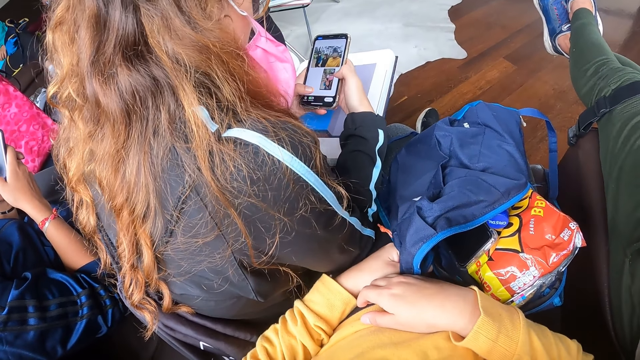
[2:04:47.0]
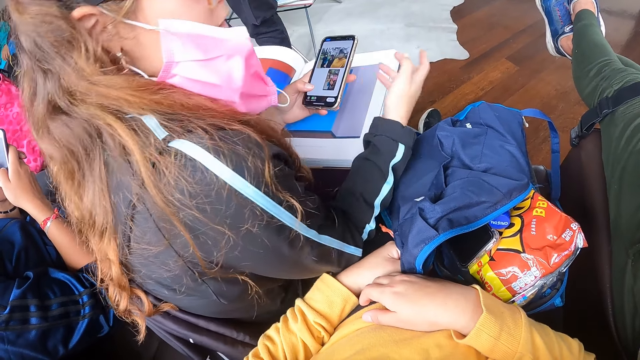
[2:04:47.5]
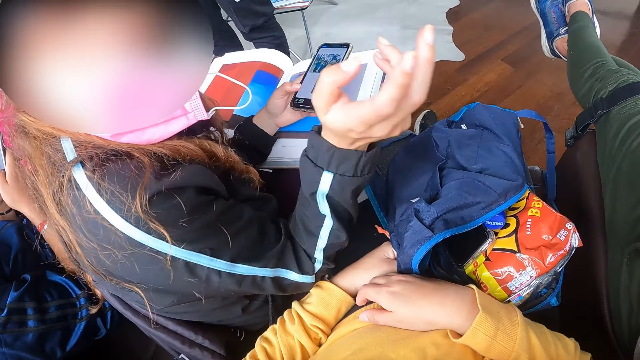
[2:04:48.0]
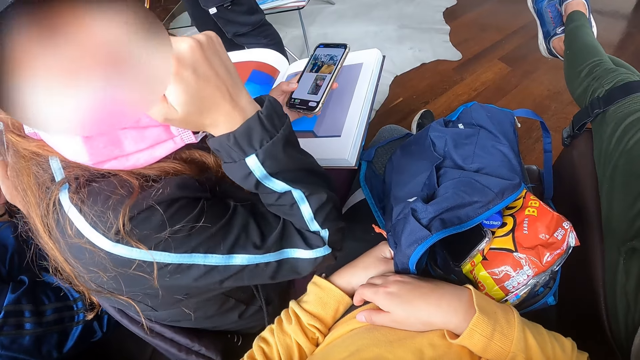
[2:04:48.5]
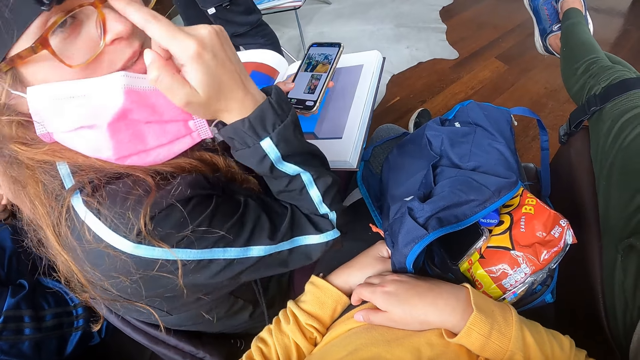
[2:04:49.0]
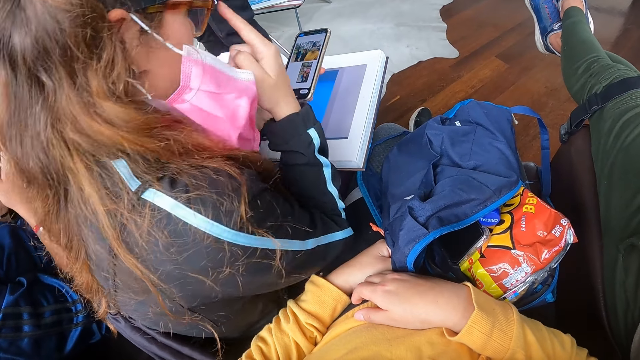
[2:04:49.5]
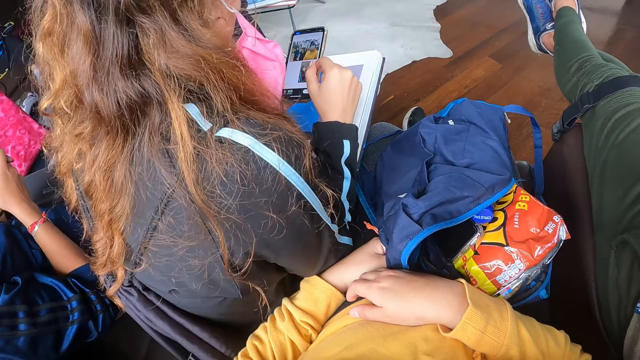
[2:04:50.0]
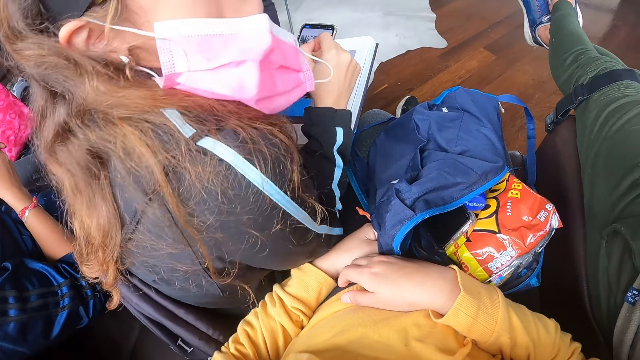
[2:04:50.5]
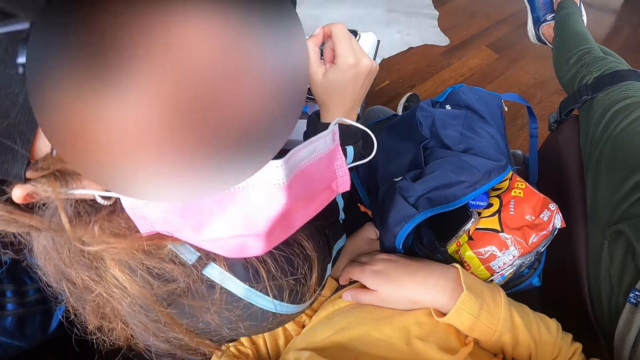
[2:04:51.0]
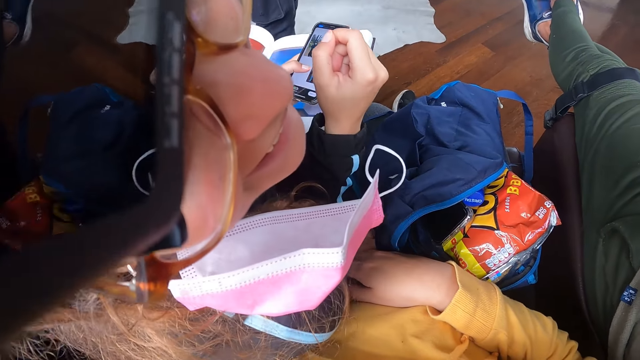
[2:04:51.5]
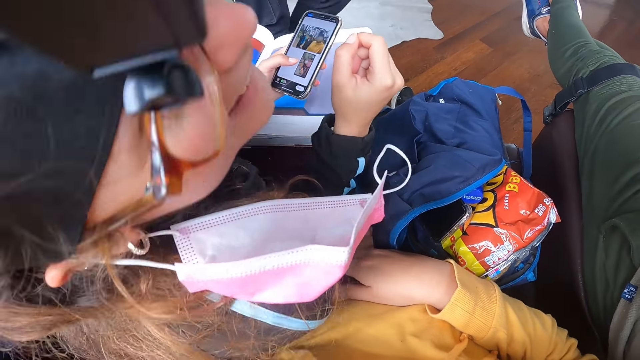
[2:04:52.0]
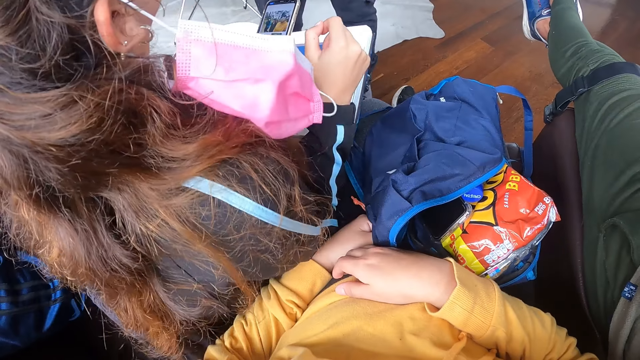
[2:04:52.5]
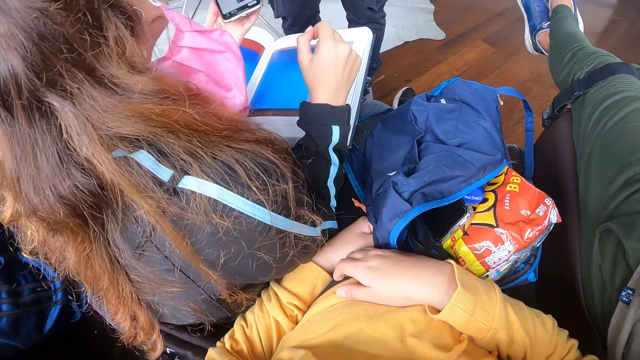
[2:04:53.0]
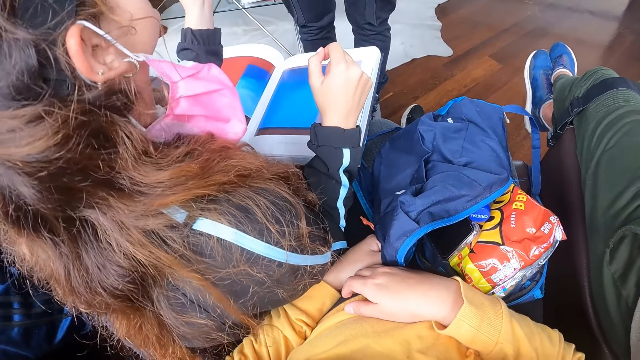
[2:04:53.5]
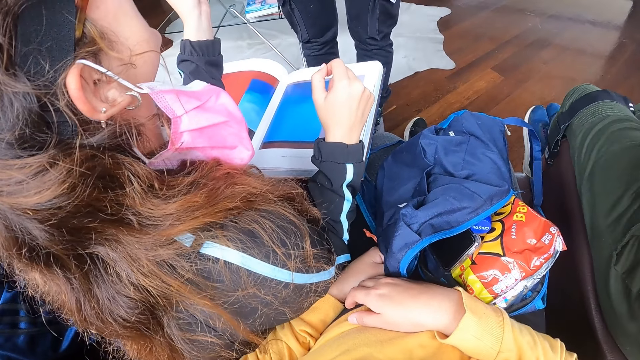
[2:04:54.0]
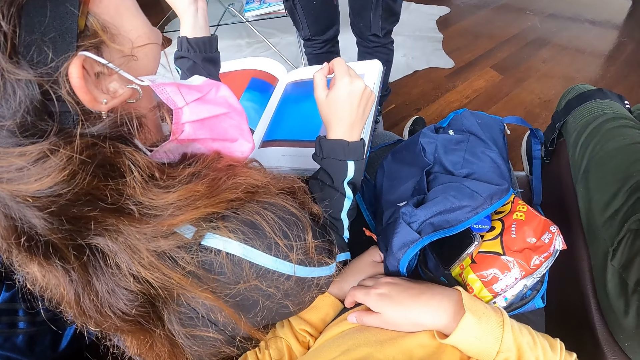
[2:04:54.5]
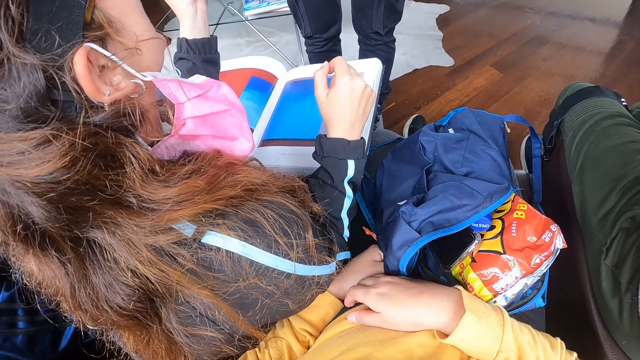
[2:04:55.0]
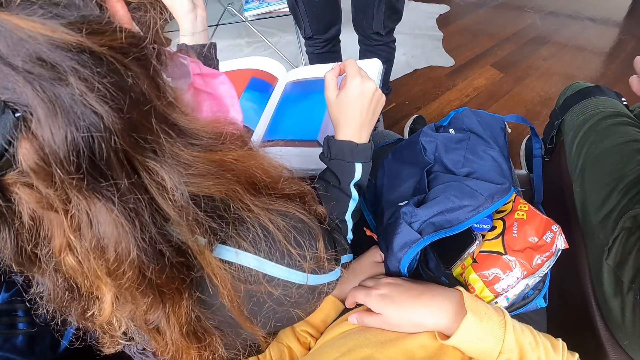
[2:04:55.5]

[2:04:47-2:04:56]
The woman holds the phone with her left hand. She looks at the camera. She adjusts her glasses with her right hand. She touches her eyeglasses. She converses. She interacts with a man.

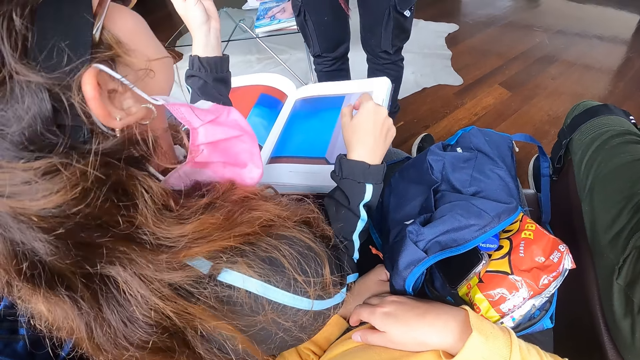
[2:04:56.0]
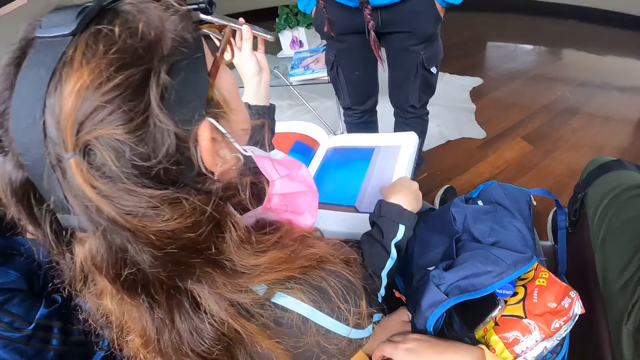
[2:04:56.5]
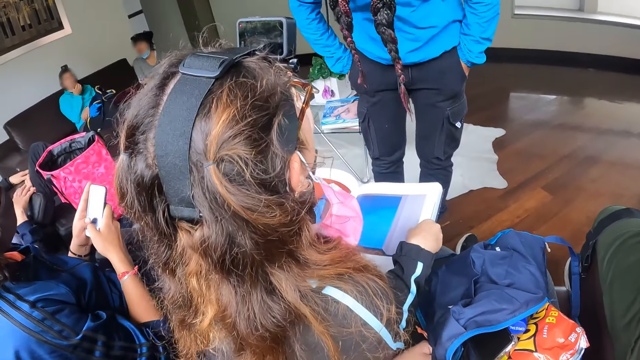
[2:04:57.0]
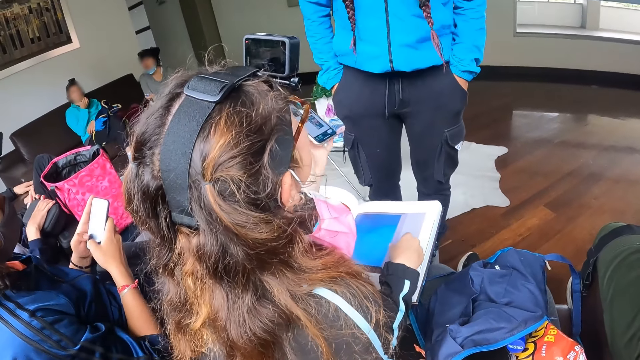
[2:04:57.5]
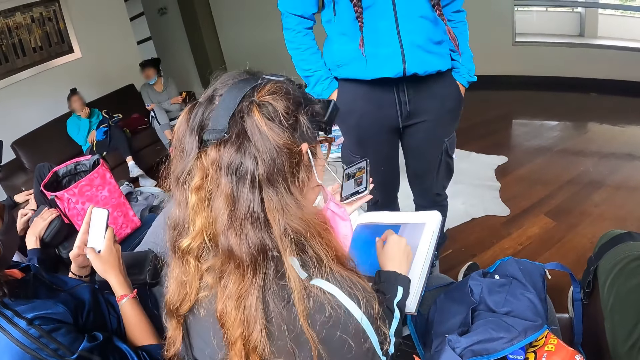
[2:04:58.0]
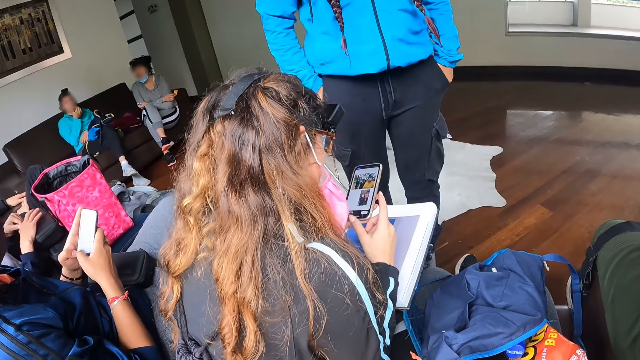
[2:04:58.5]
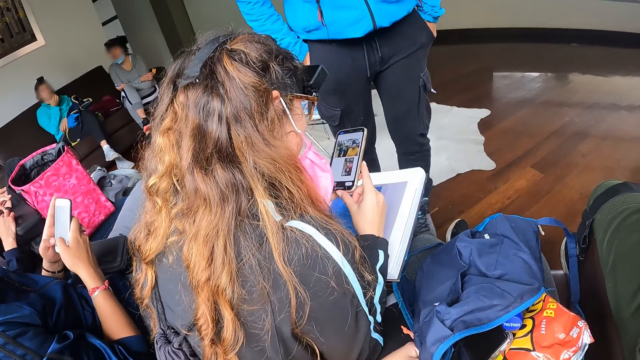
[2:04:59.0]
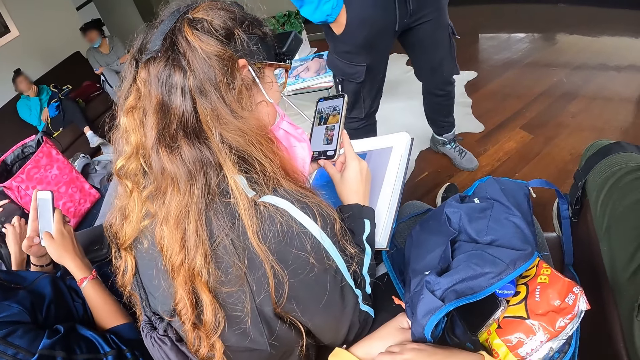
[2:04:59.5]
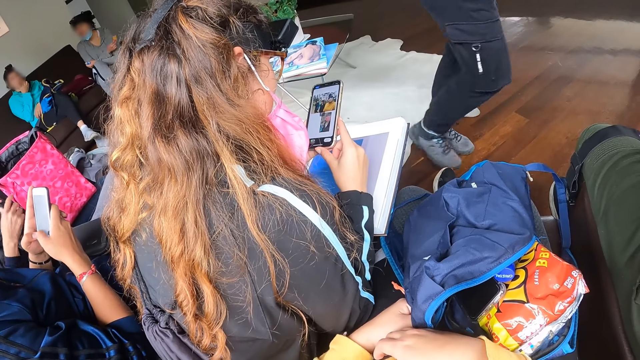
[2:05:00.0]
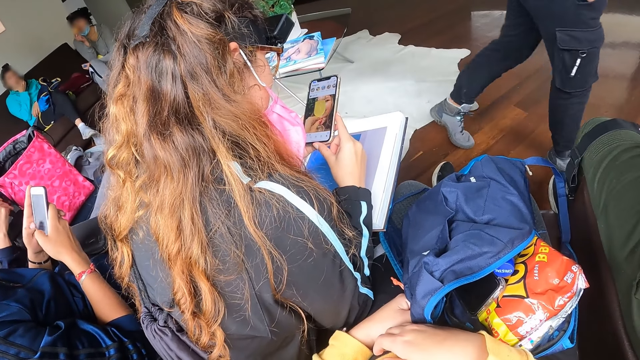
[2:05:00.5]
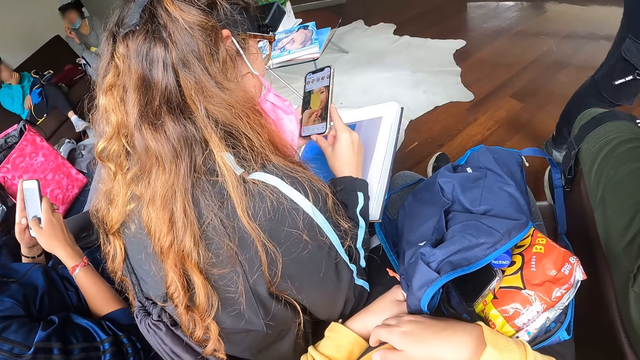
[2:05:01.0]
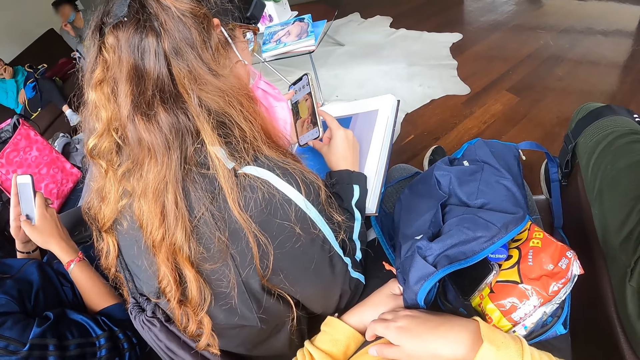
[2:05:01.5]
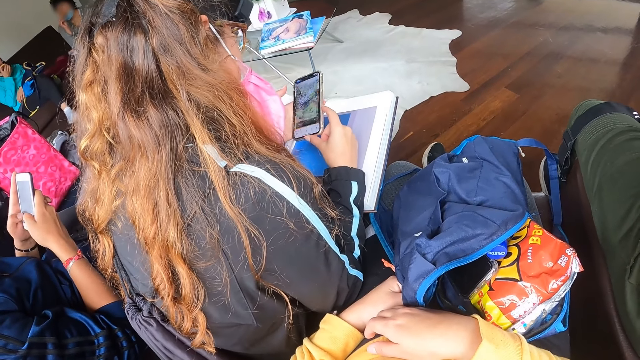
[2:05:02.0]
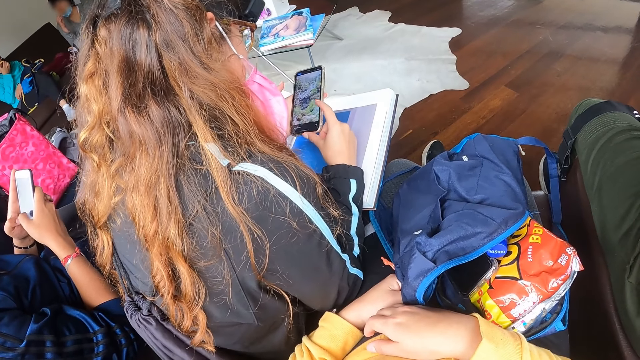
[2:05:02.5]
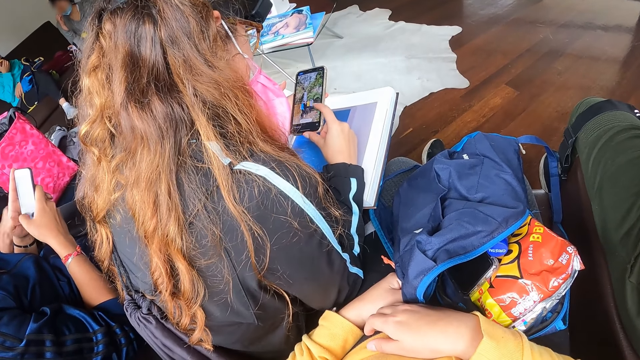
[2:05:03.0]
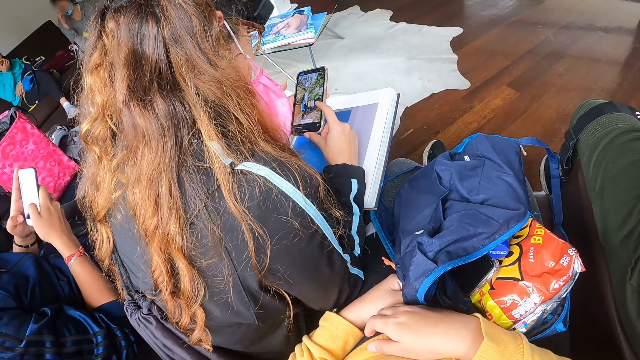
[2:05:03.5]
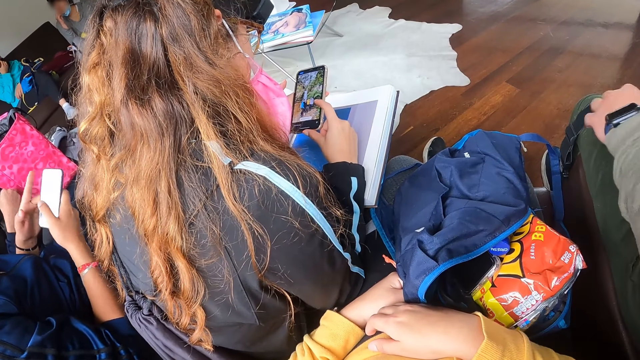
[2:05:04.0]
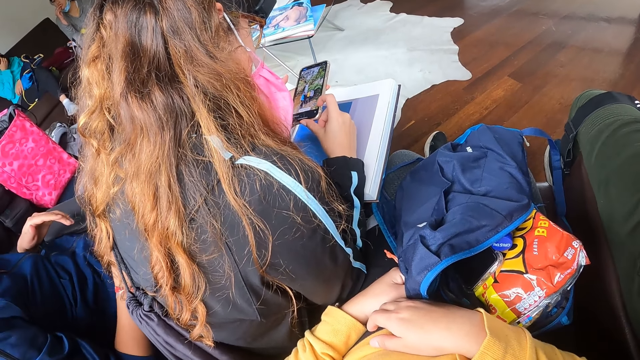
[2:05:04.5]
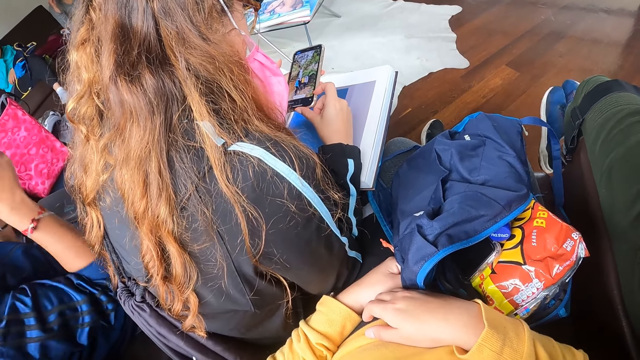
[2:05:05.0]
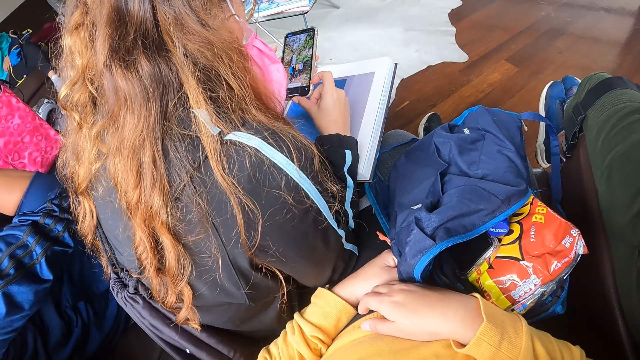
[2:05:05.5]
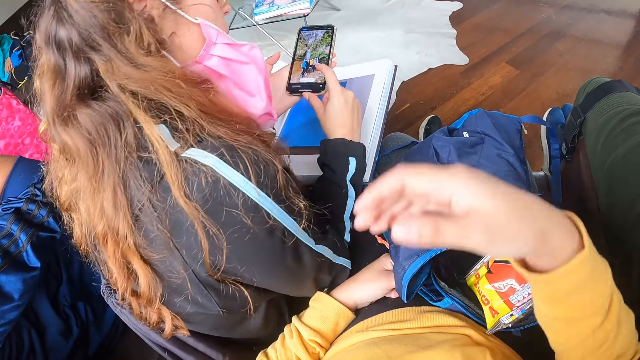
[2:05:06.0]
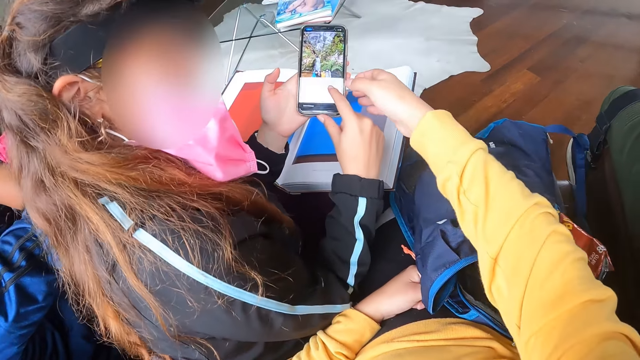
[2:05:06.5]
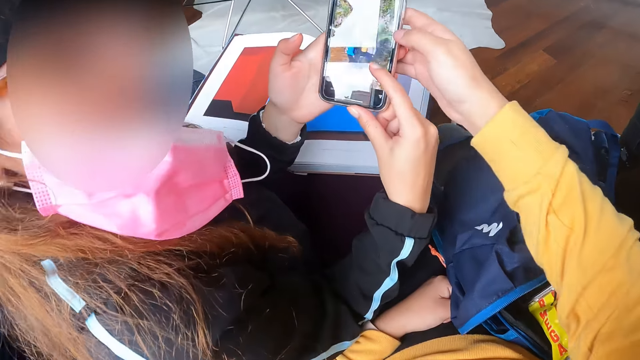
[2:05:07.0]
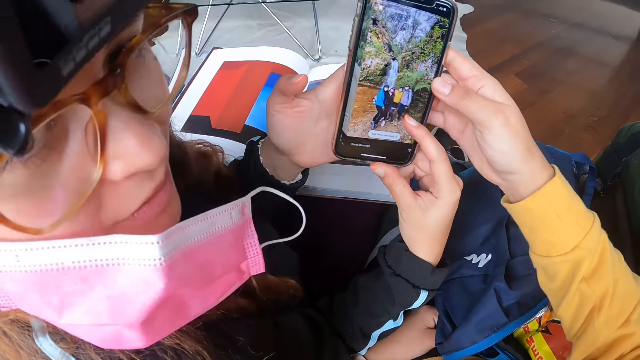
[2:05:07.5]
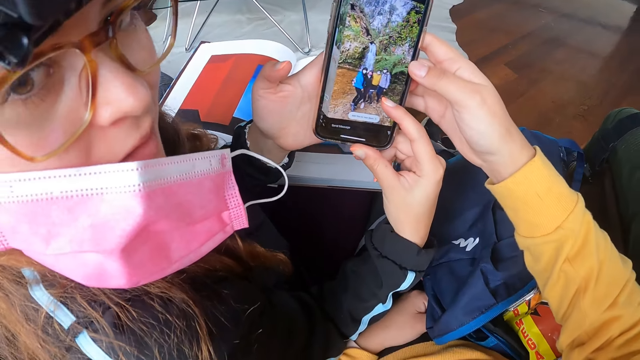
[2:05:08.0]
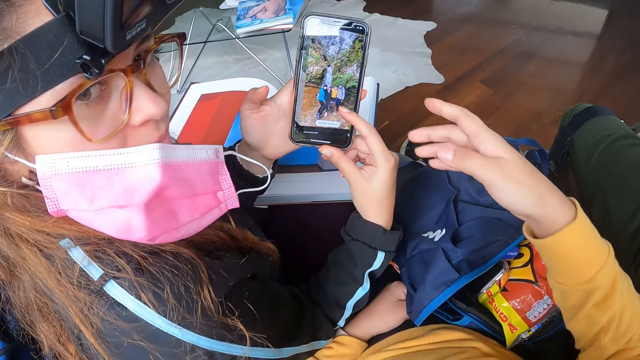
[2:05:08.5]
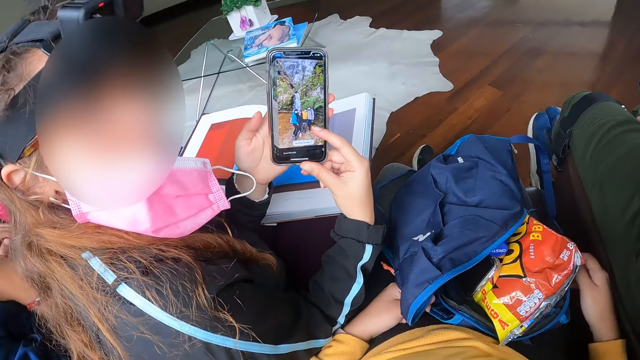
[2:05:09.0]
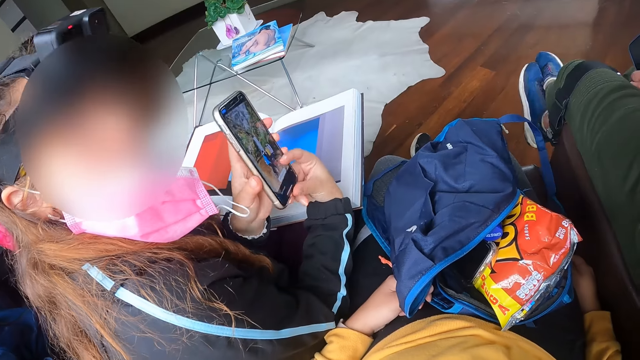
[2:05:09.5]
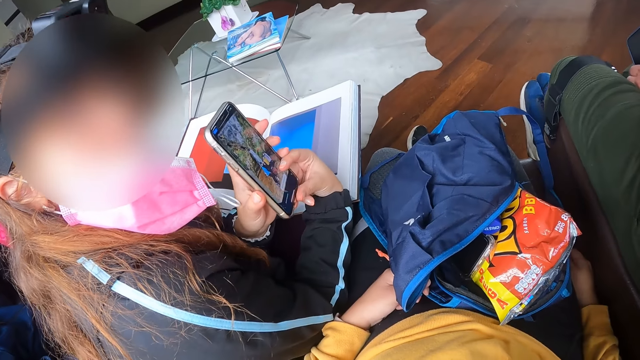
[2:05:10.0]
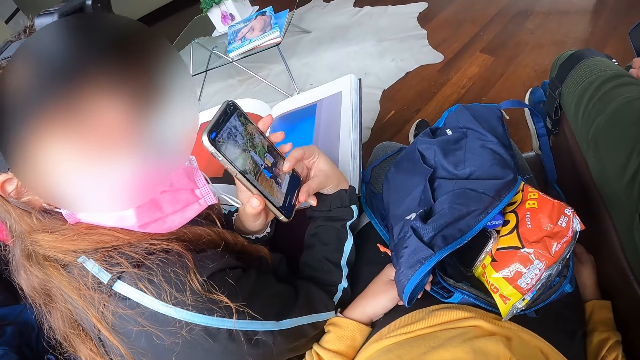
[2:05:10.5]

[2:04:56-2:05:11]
The woman shows off her phone. She holds the phone with both hands. She looks at the phone. She operates the phone. The camera wearer stretches her hand. She holds the phone of the woman with her right hand. She takes the phone. She looks at the phone. She puts down her hand.
